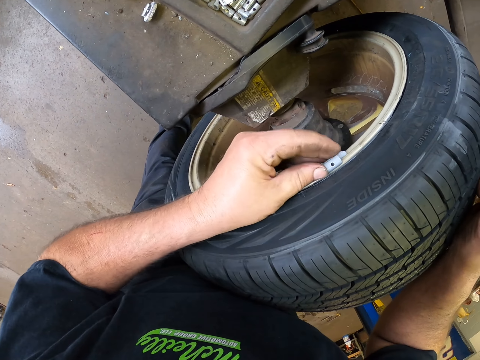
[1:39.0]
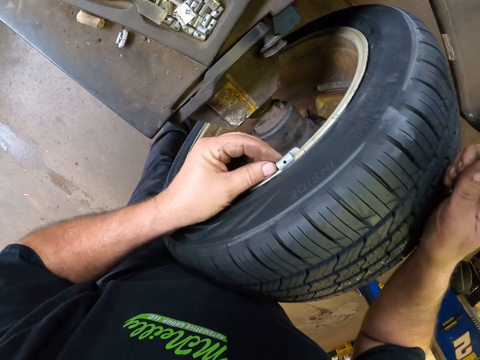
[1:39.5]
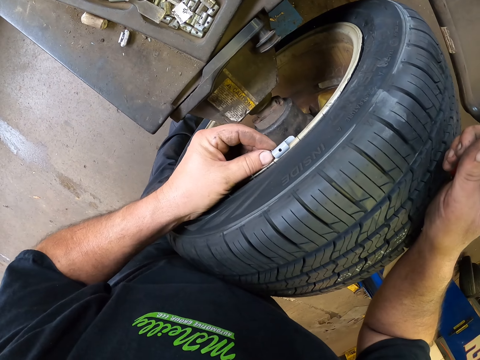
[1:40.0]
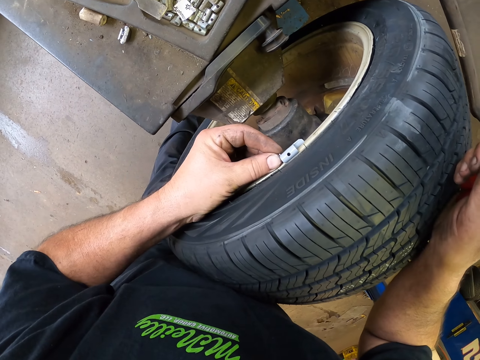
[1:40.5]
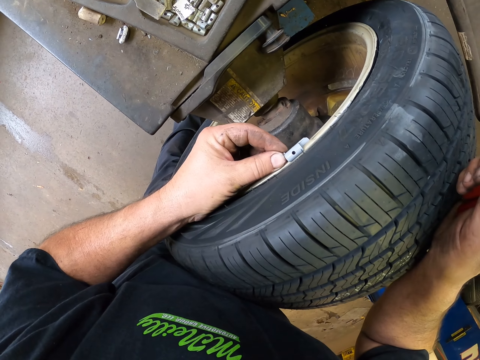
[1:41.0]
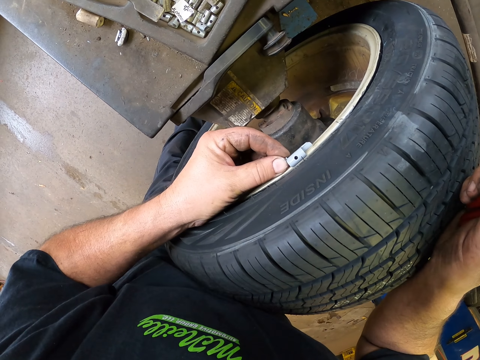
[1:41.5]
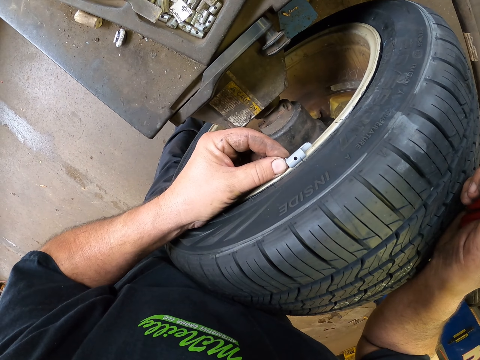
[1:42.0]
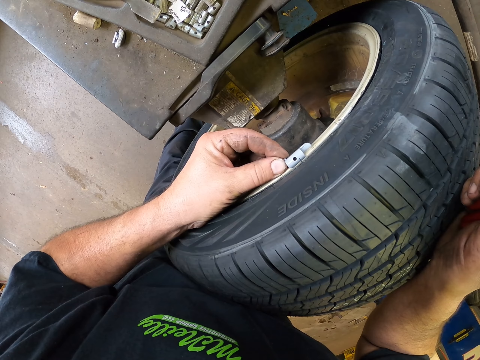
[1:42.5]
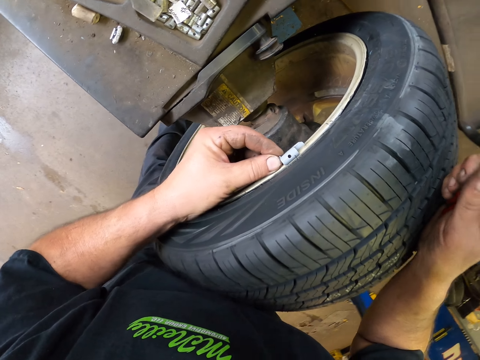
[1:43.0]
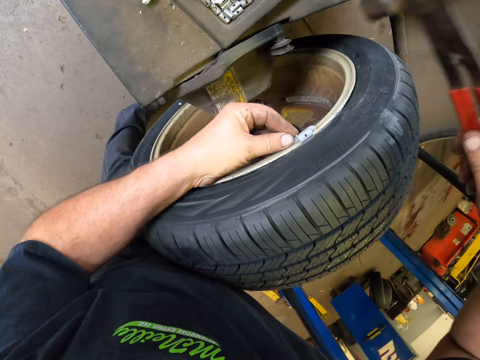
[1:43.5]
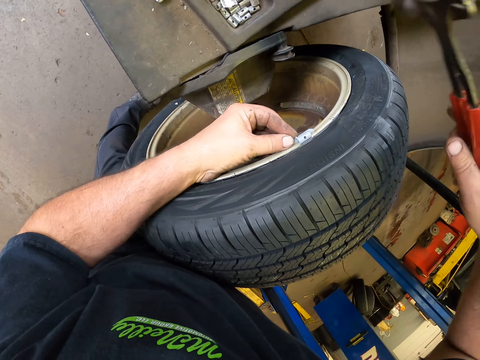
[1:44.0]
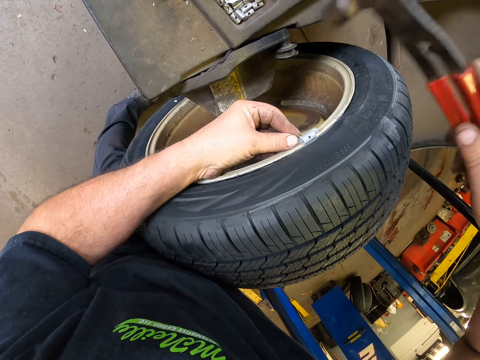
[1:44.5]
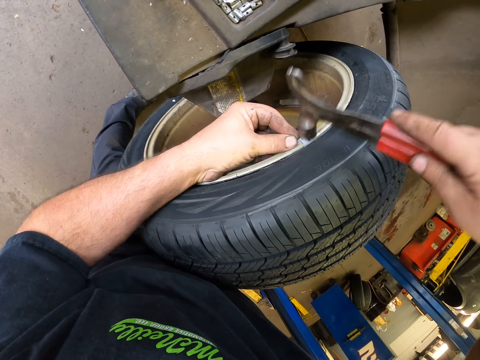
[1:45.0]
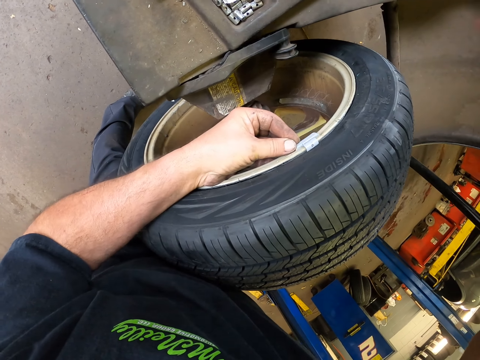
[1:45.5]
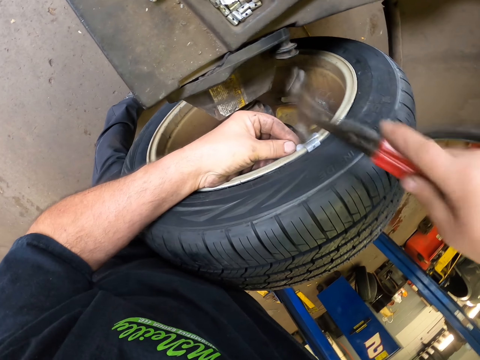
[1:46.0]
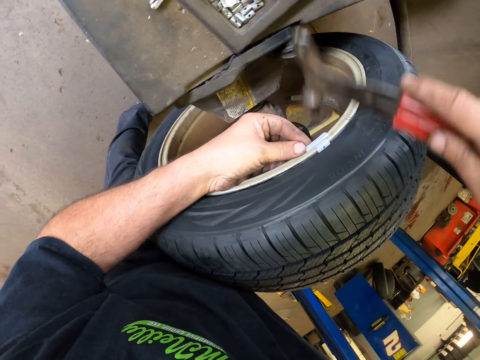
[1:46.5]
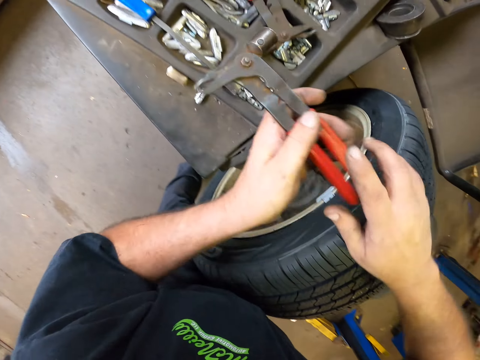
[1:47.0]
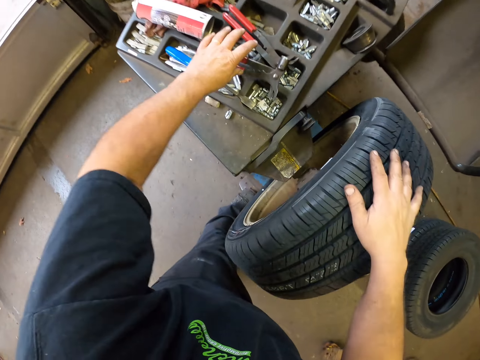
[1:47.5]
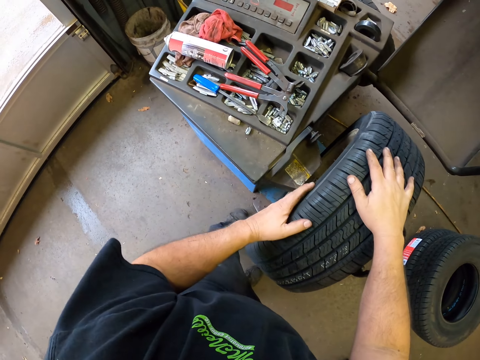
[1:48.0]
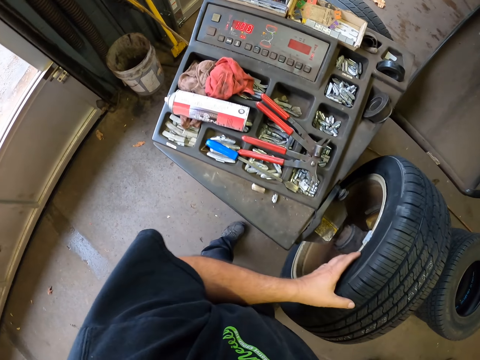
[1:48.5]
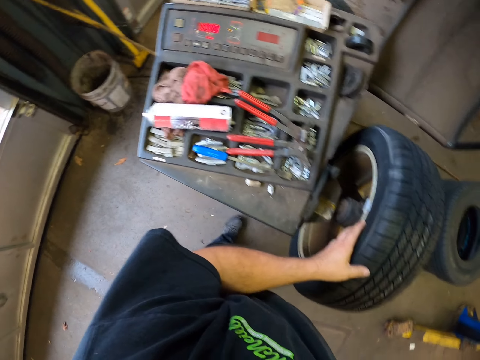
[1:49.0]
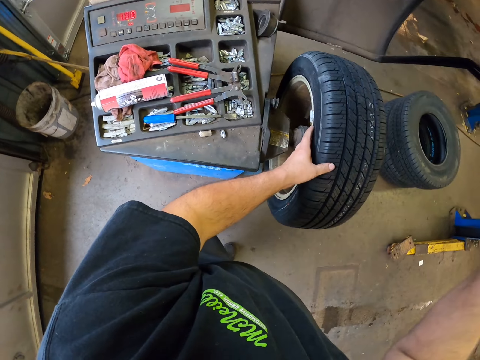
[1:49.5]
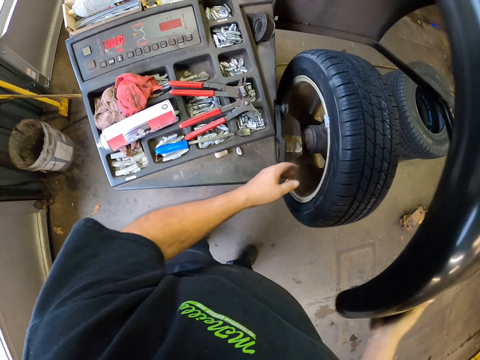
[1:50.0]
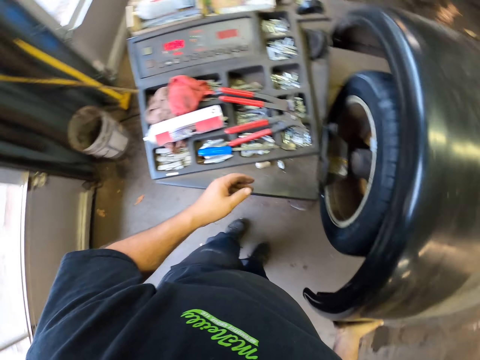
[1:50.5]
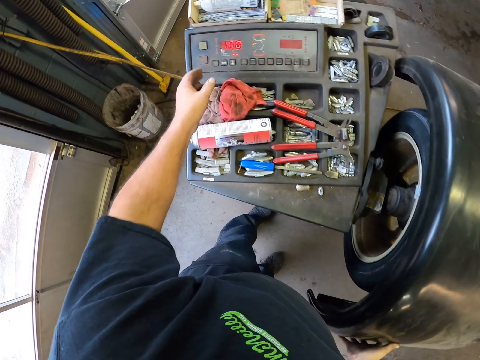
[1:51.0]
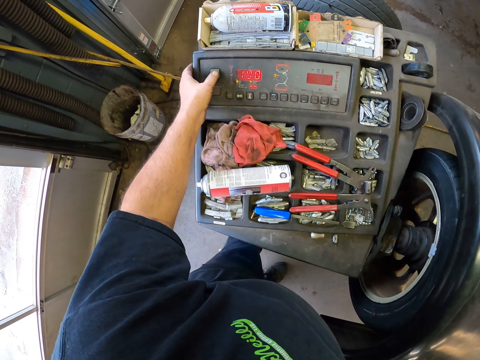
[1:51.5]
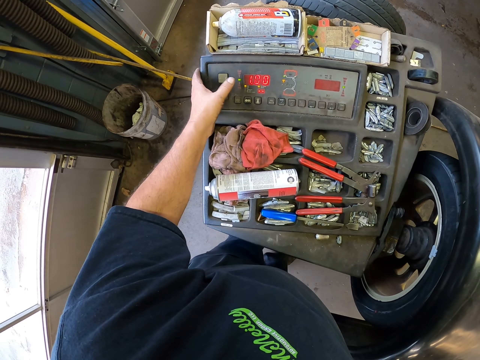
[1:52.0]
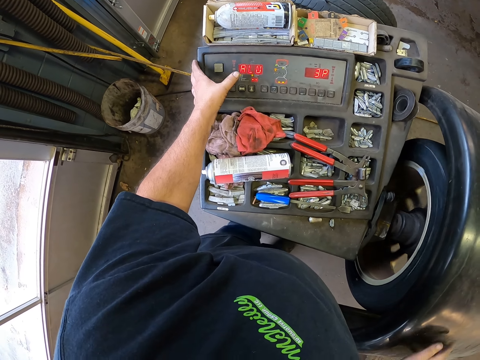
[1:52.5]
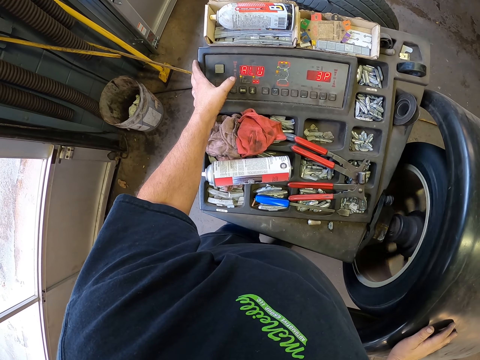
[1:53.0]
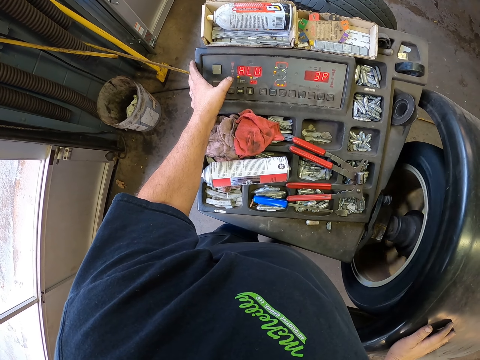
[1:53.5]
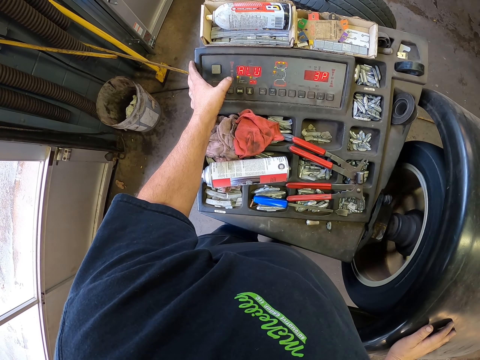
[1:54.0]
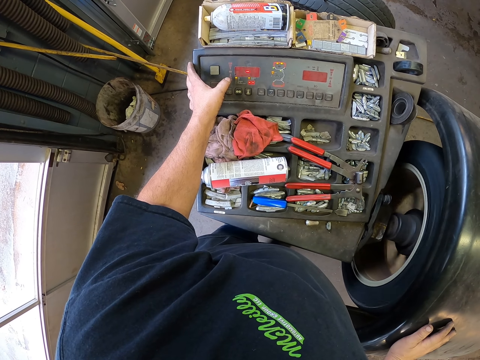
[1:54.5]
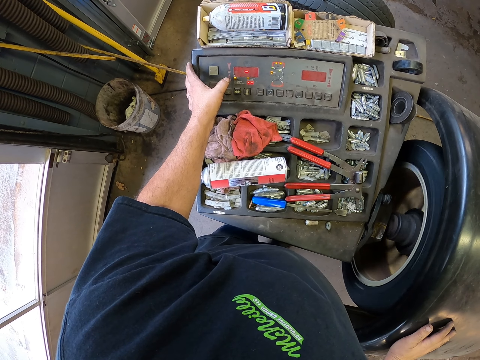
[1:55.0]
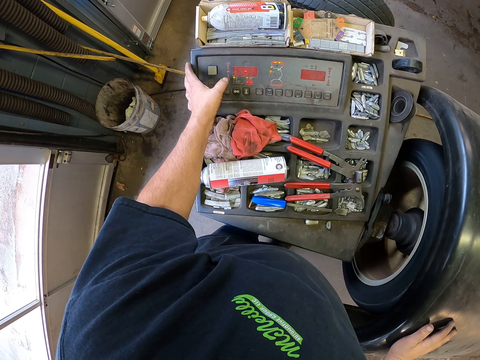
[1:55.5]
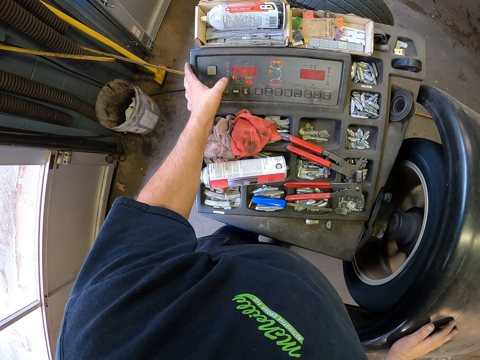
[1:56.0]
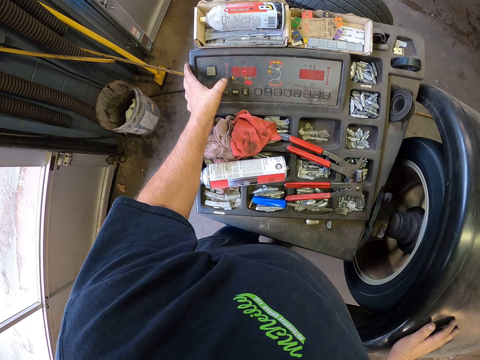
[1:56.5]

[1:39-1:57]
The camera wearer places a wheel clip on the wheel. They hit the wheel clip with a percussion tool. They place the percussion tool on the other hand. They put a wheel weight down. They place the percussion tool on the machine. They place both hands on the wheel. They place a wheel cover on the wheel. They turn the tire machine on. They run the wheel.

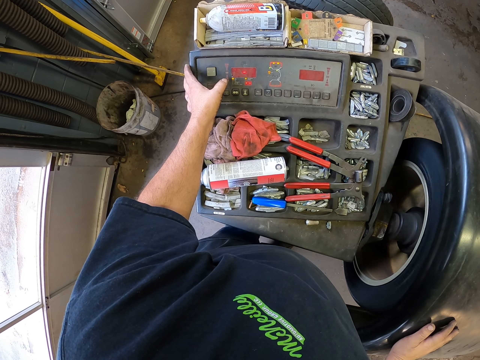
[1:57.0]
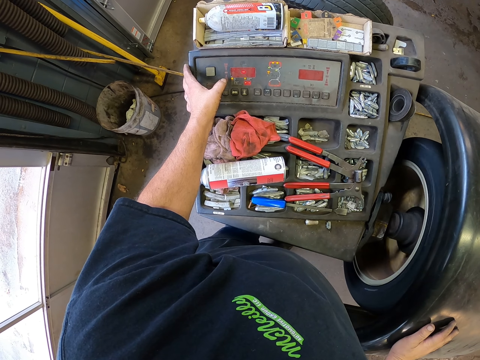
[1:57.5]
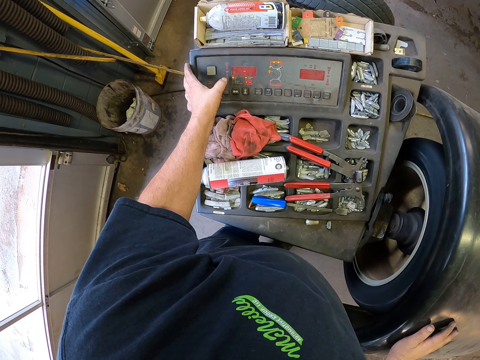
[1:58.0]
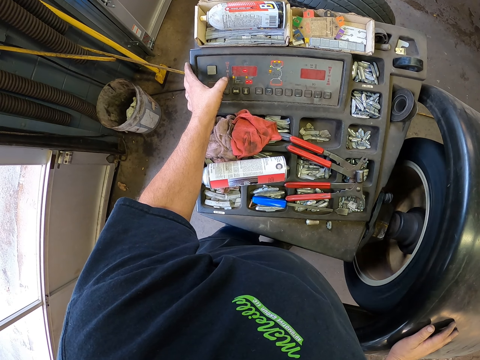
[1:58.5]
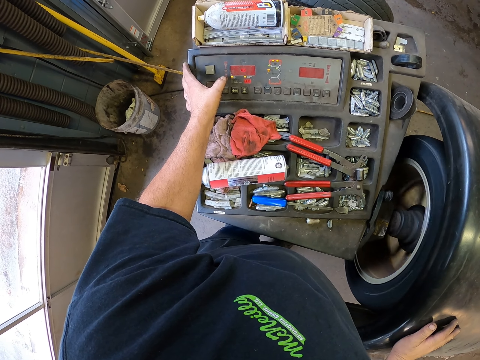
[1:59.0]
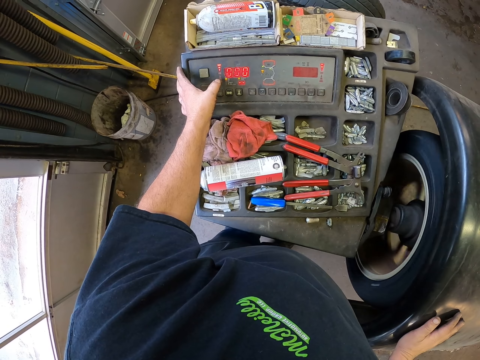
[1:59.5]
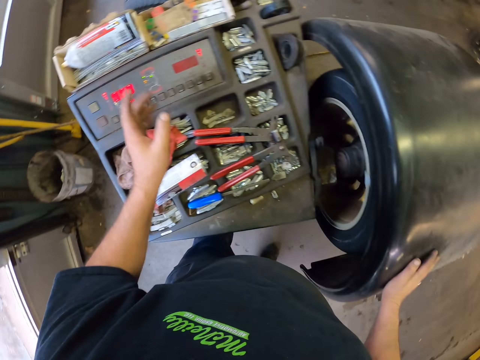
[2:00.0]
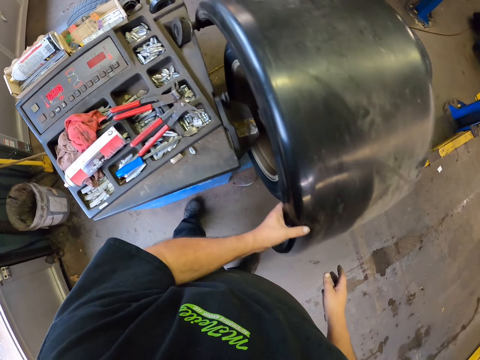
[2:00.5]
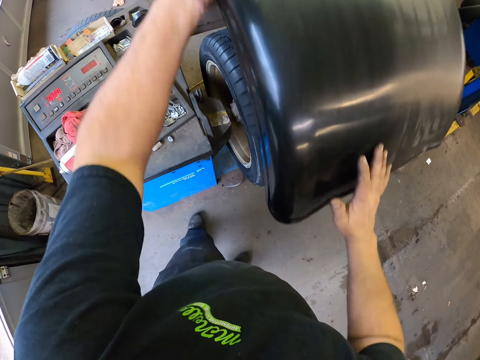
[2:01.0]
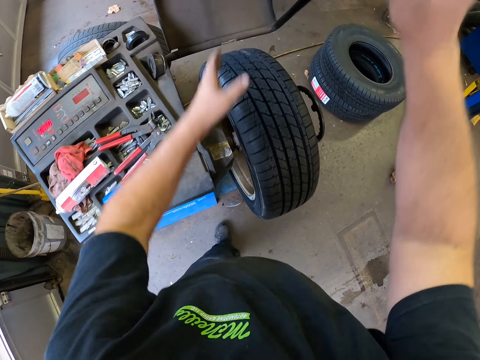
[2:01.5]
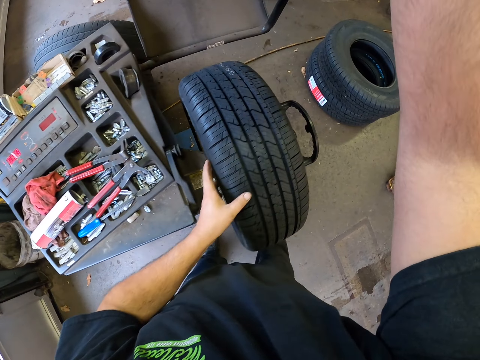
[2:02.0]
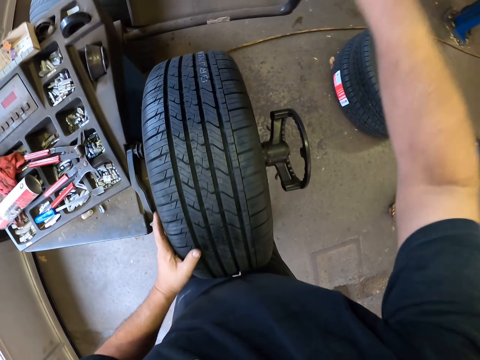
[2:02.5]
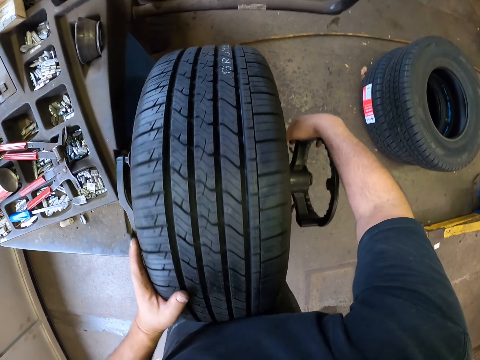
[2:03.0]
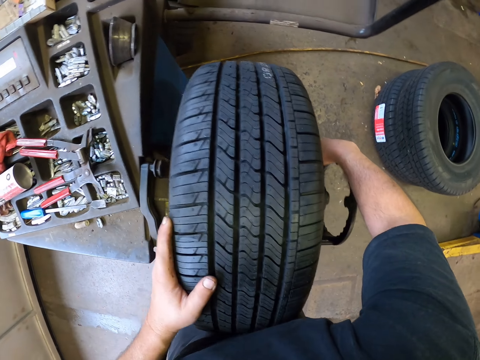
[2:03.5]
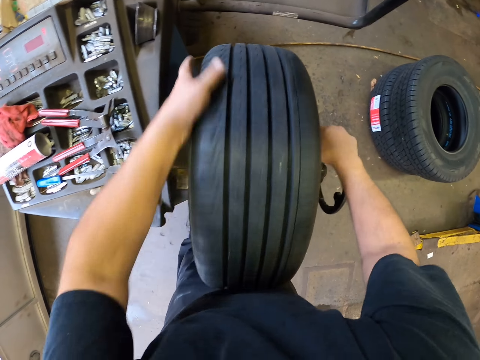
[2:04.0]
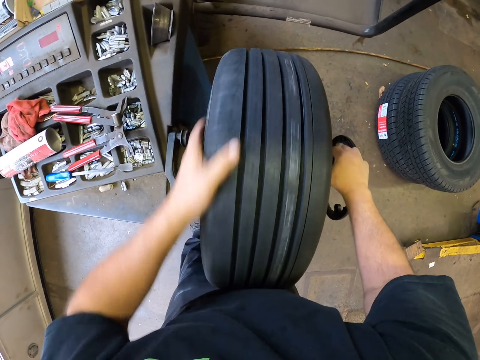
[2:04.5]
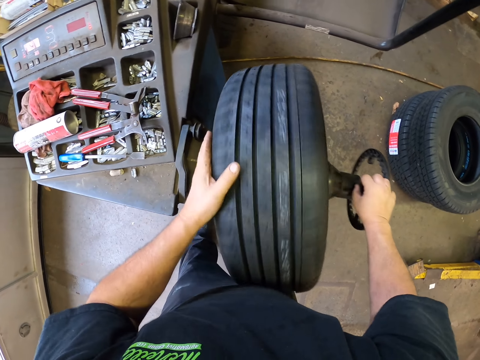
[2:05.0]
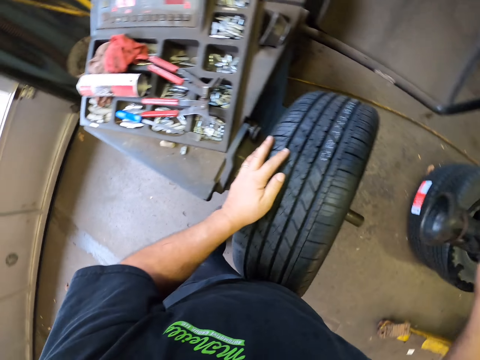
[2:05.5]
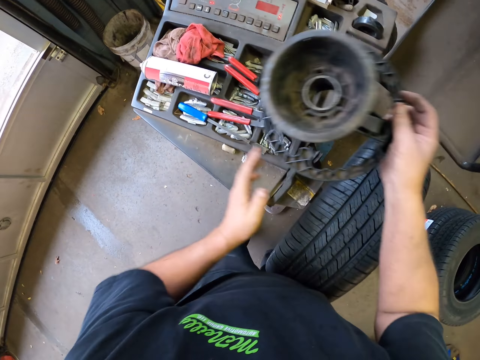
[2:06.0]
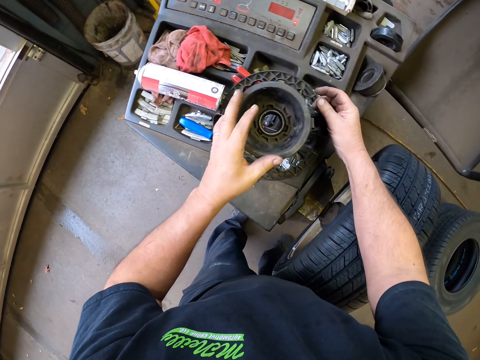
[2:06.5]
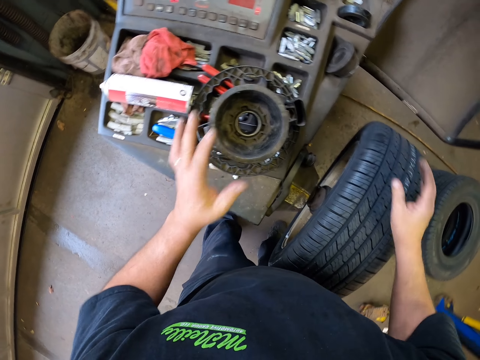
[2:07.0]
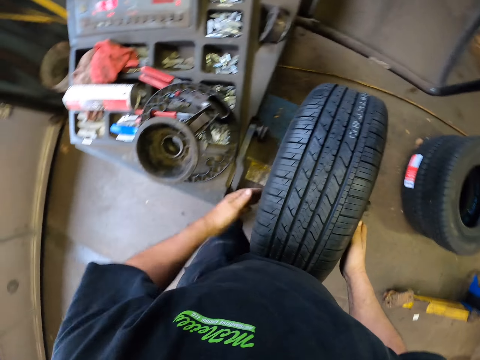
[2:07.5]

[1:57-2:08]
The camera wearer lifts the wheel cover from the wheel. They place a hand on the wheel. They loosen the tire holder. They remove a ranger bubble balancer from the machine. They place the ranger bubble balancer on the table. They place hands on the wheel.
